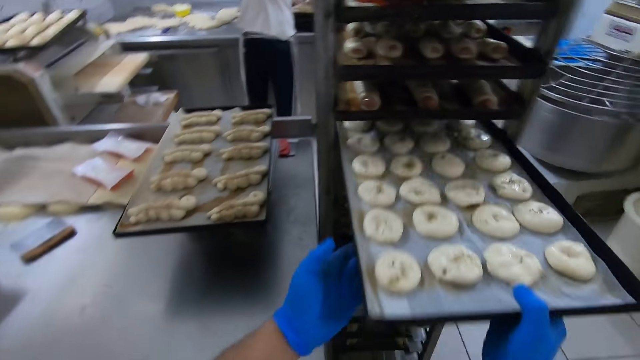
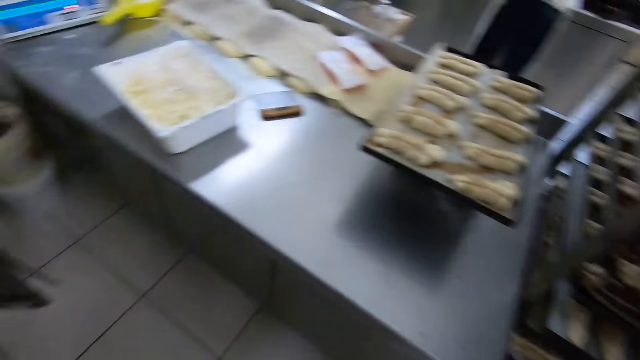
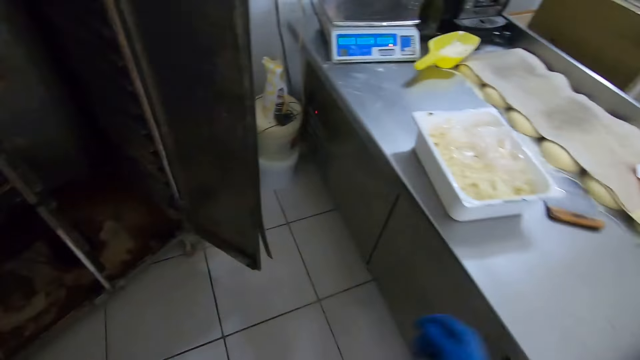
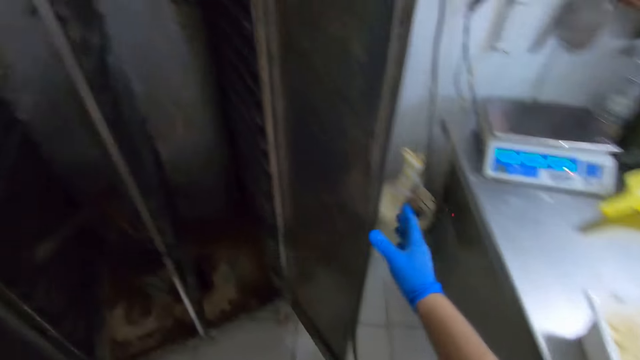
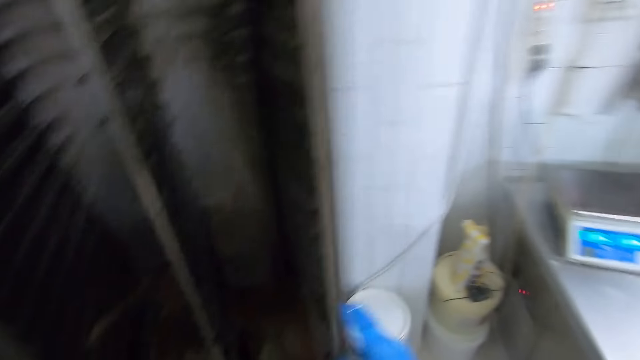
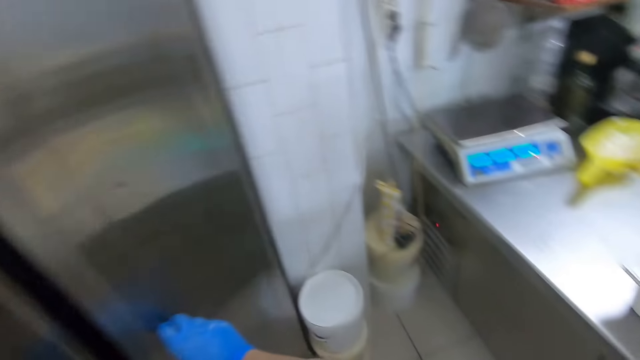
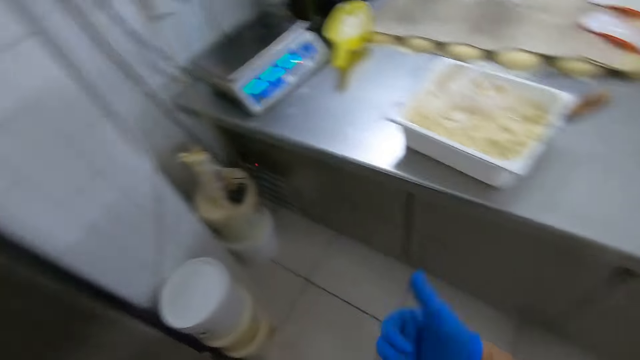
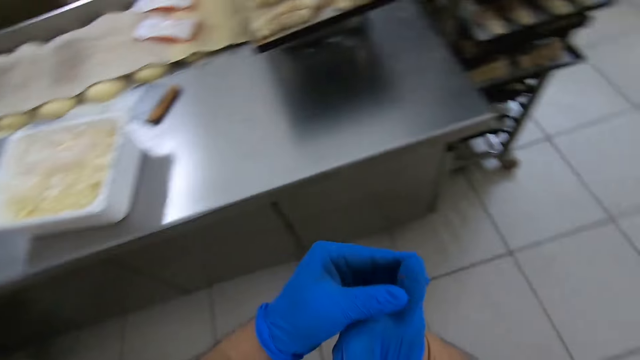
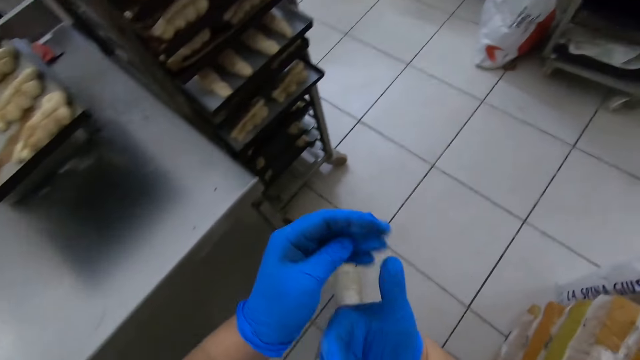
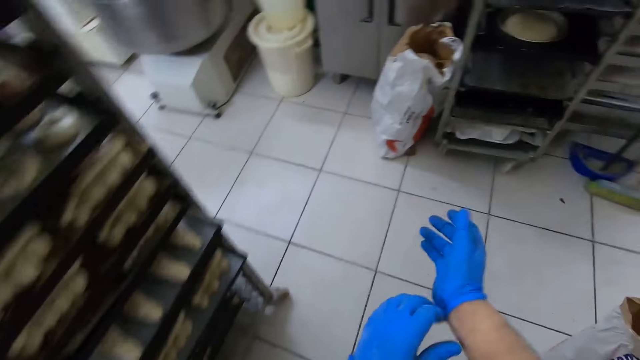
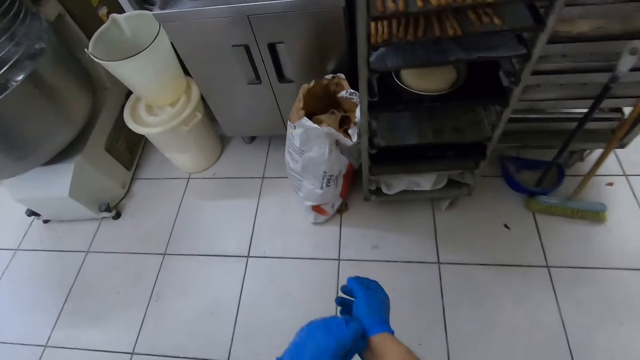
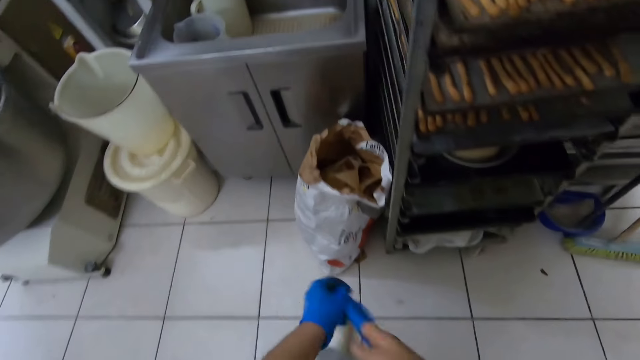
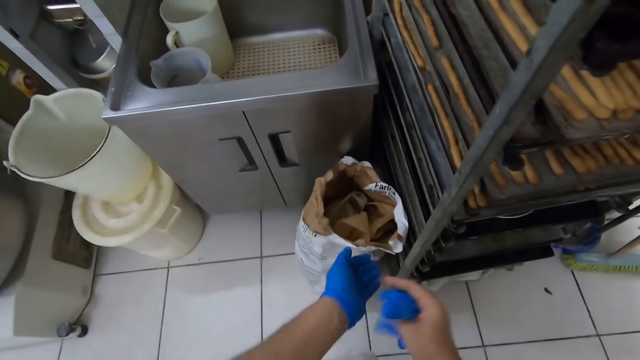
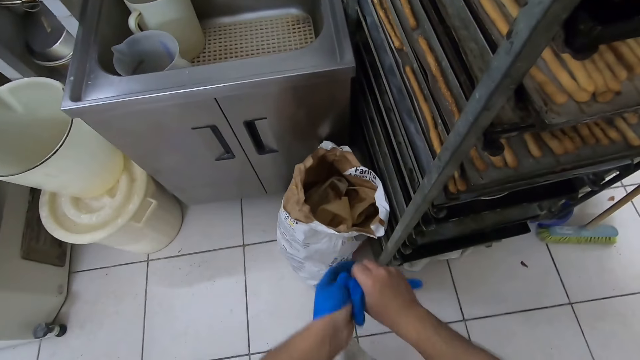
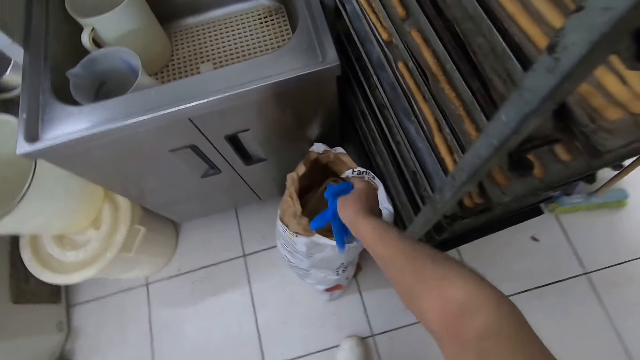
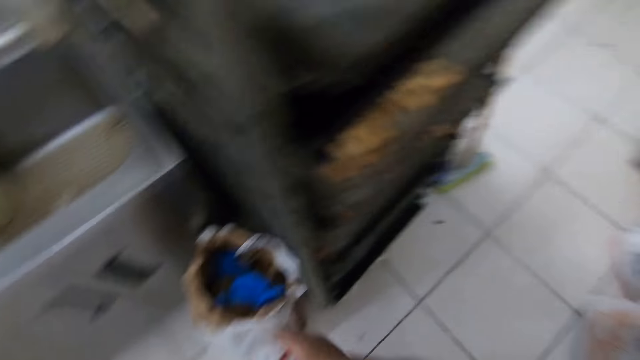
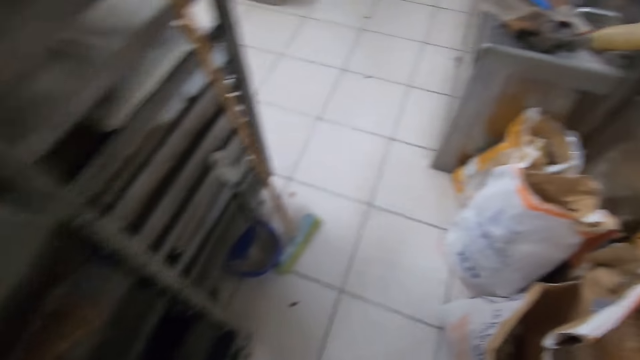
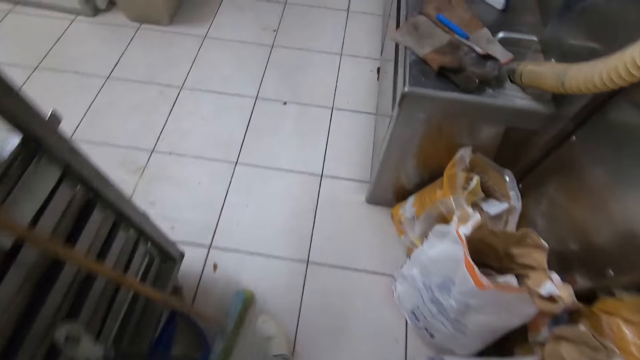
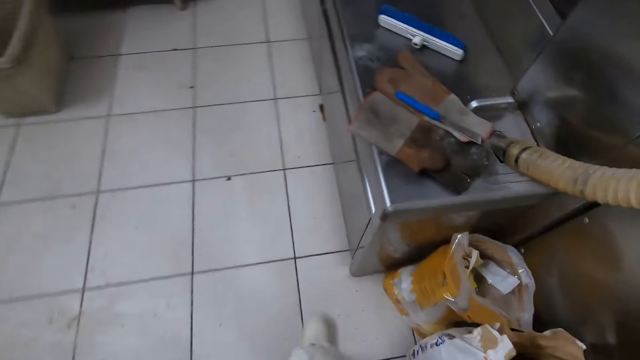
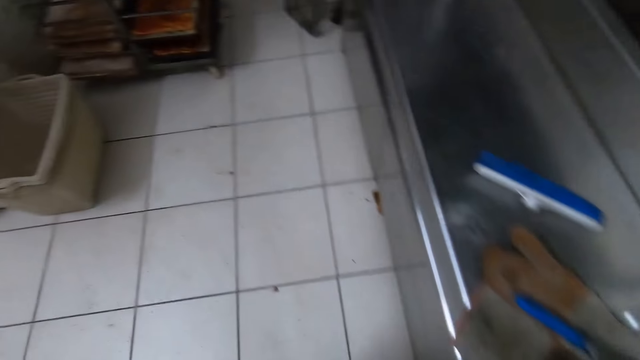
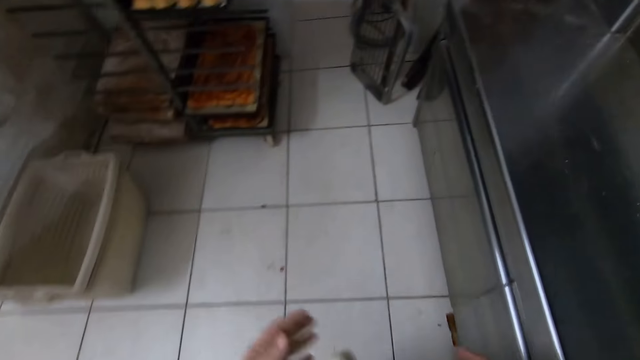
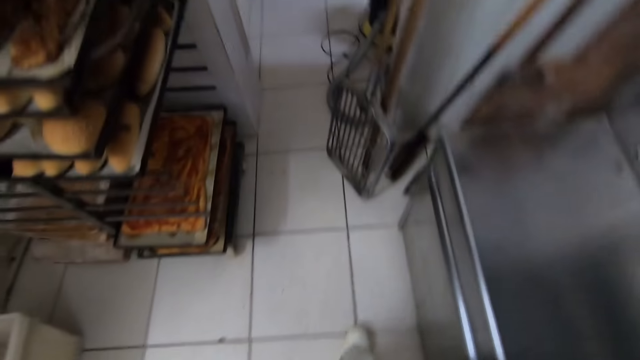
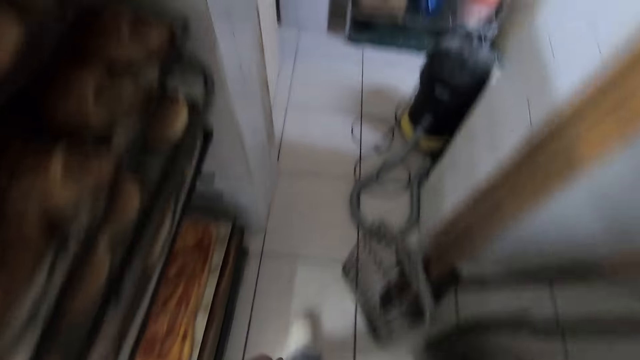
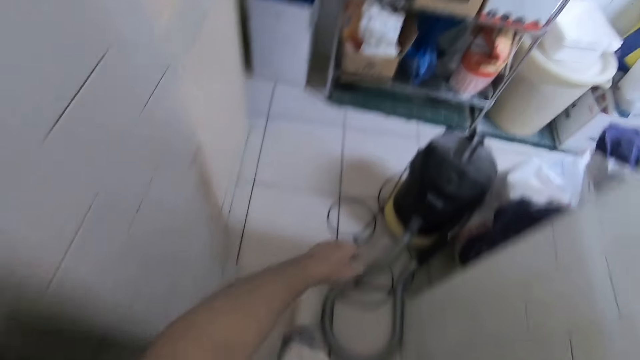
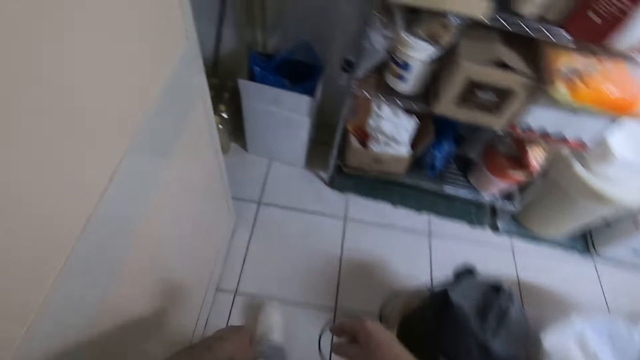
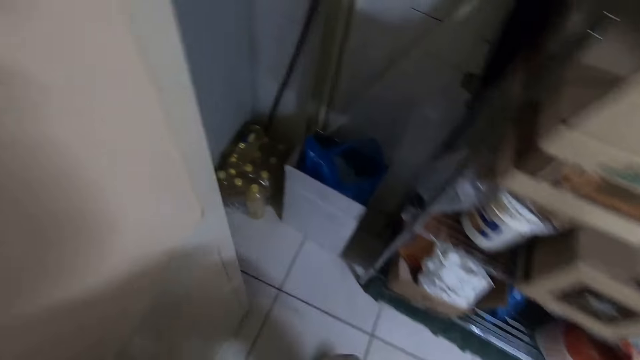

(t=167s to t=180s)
The camera wearer places the tray in his hands in the trolley. He moves a step. He closes the oven door with his hands. He walks around the house and wipes the hand. He removes his gloves. He drops the gloves in his hands in the bin. He walks around the house.

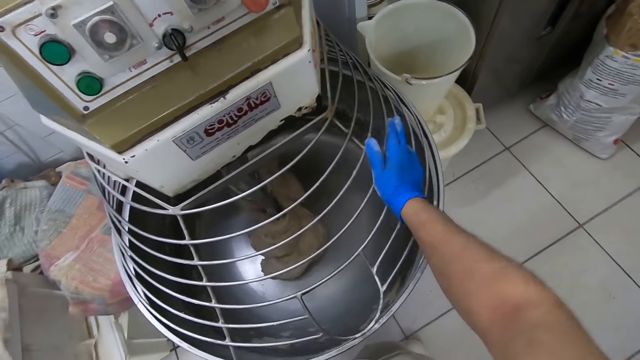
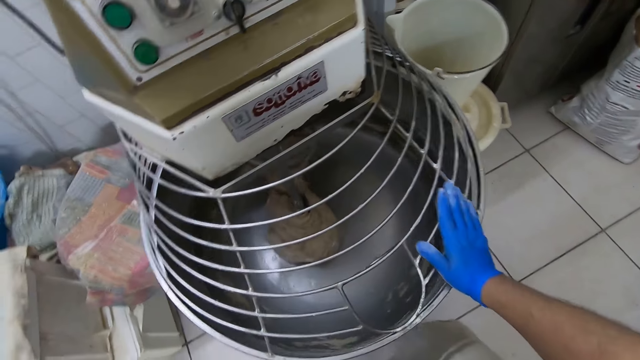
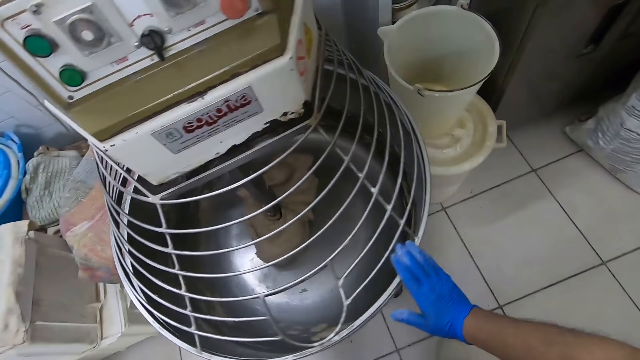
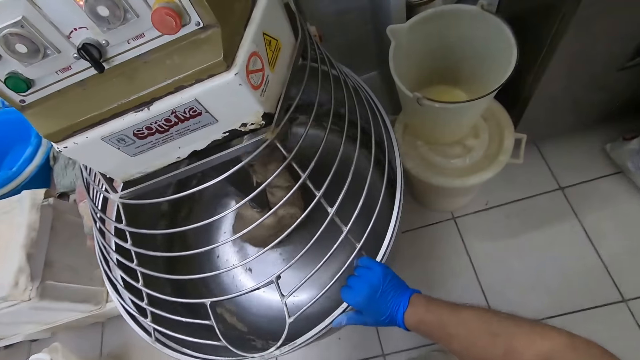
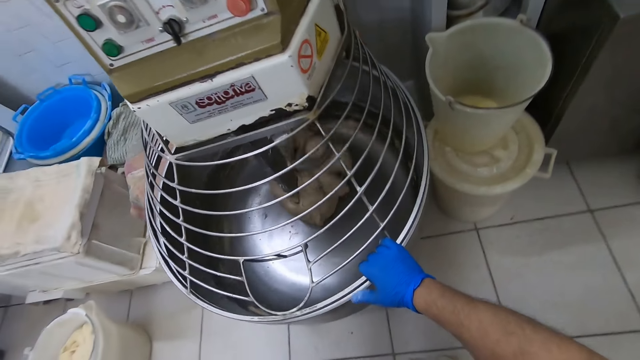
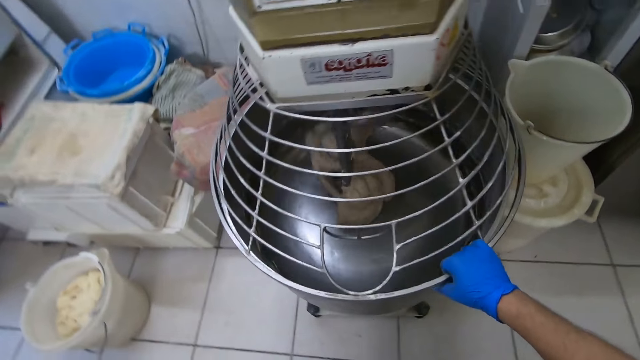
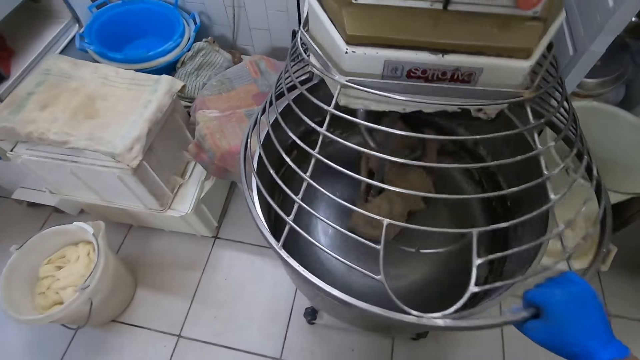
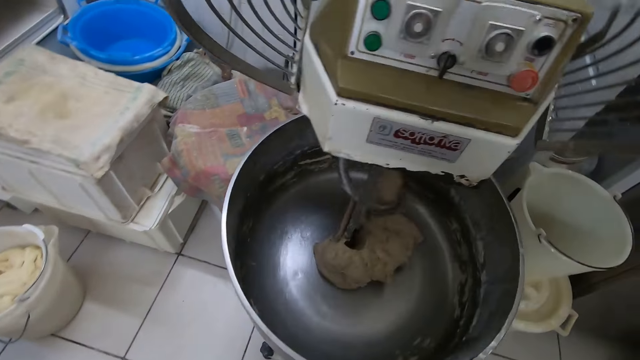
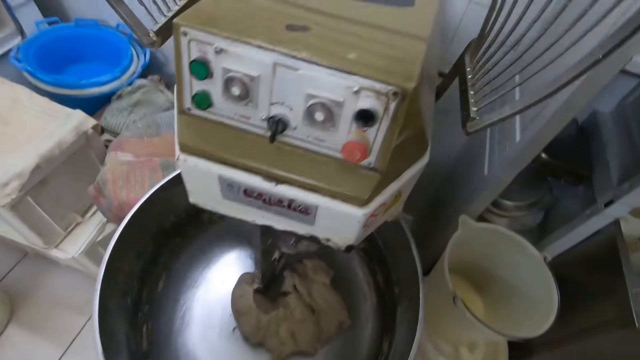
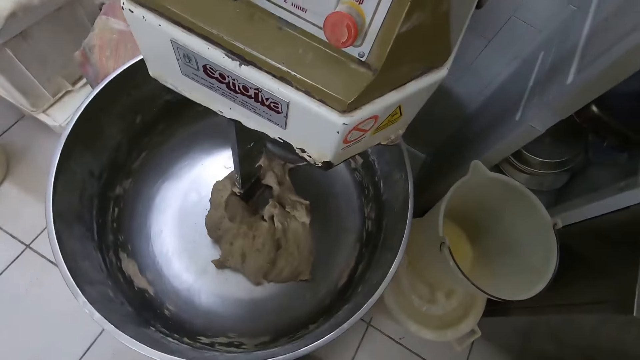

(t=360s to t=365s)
The camera wearer looks at the dough mixer. They open the industrial mixer with the right hand.

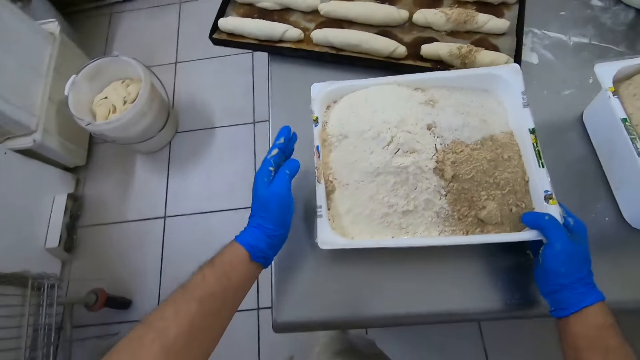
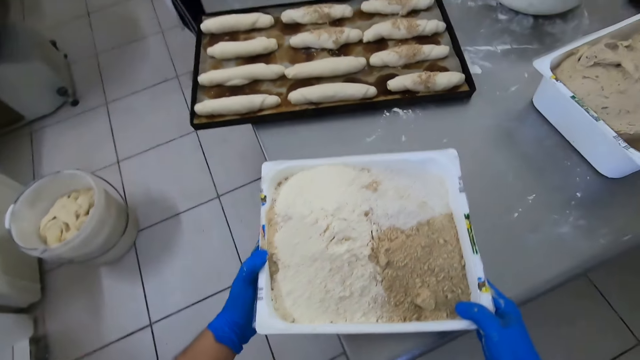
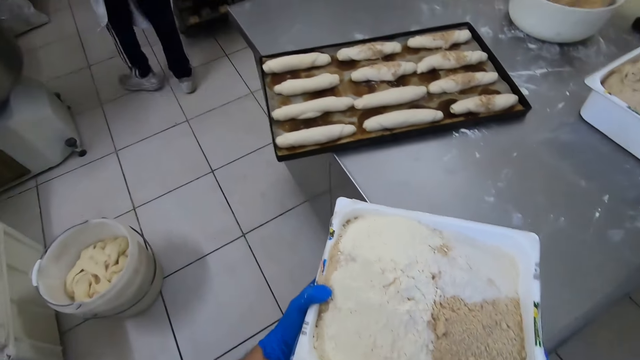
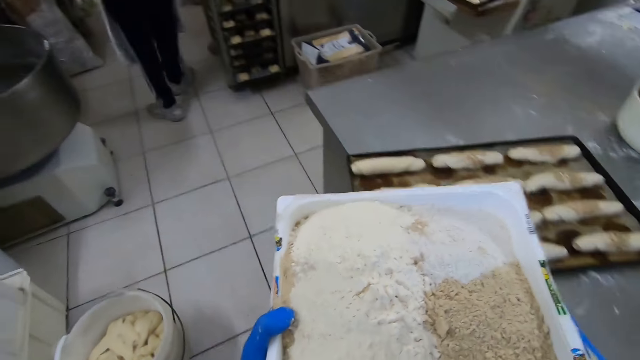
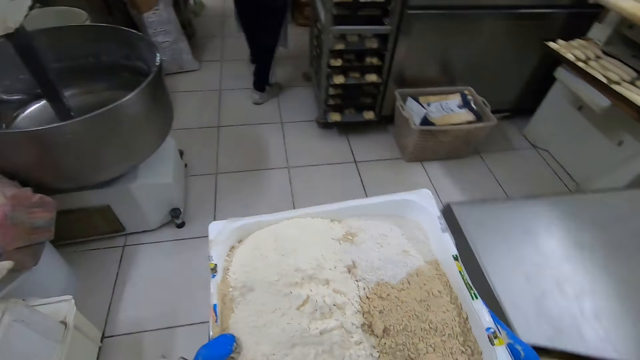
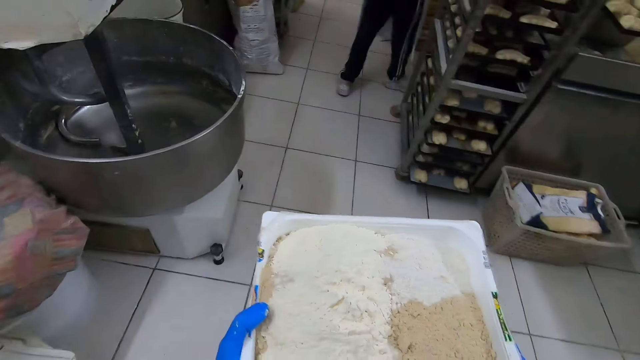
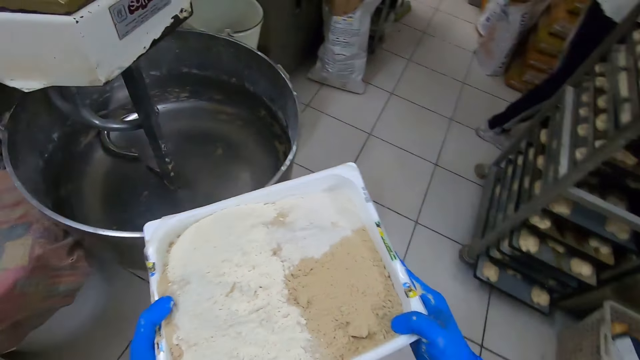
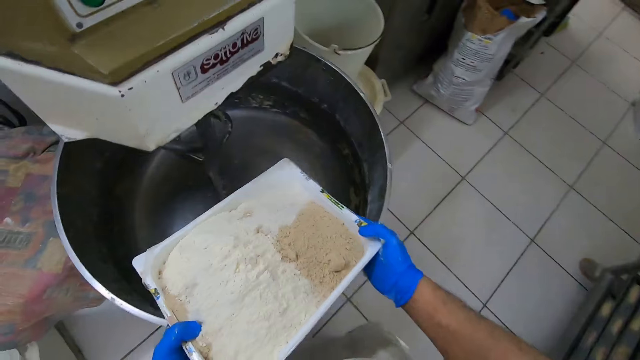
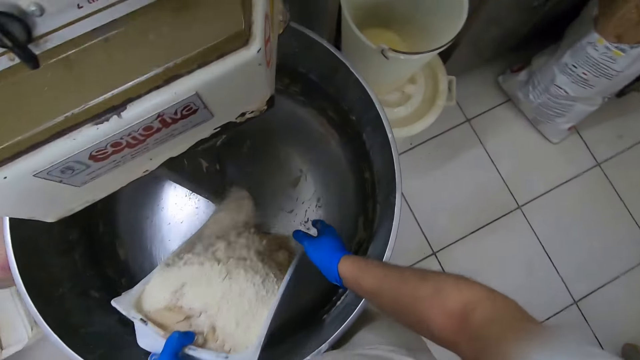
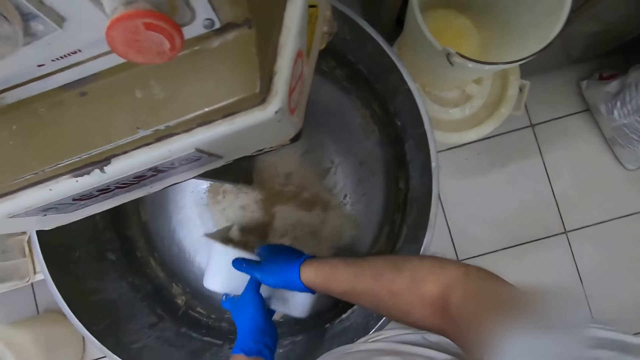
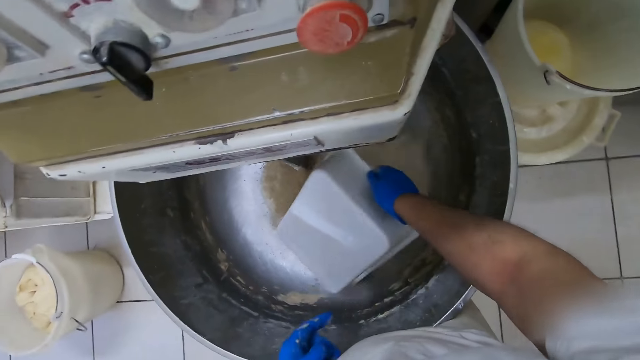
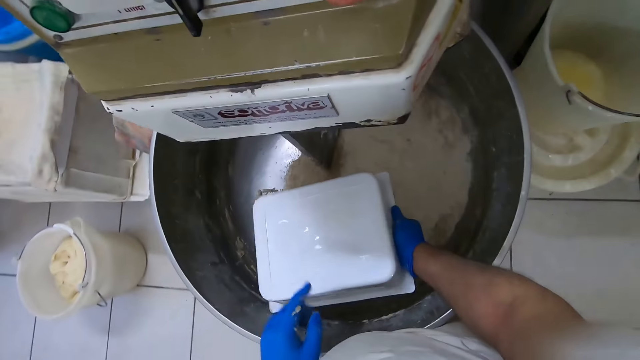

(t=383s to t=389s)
A man walks around the kitchen. The camera wearer transfers a bowl of flour from the table with both hands. They walk around the kitchen. They pour the flour into the industrial mixer with both hands.
